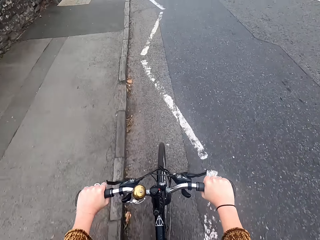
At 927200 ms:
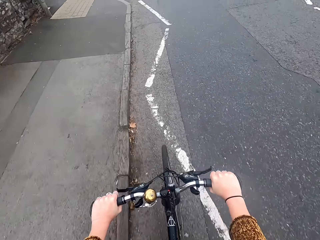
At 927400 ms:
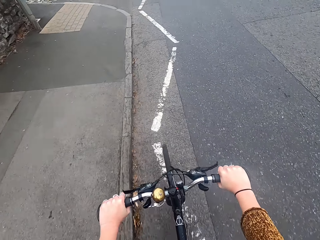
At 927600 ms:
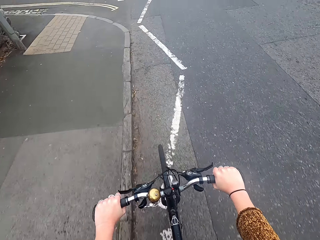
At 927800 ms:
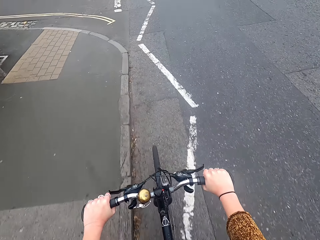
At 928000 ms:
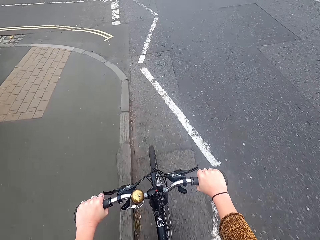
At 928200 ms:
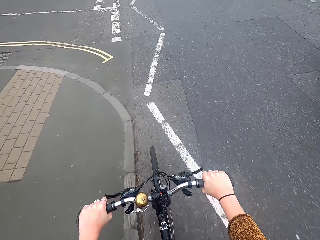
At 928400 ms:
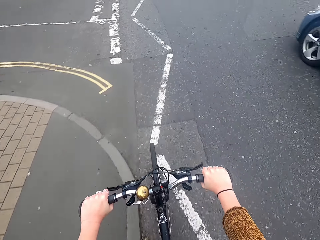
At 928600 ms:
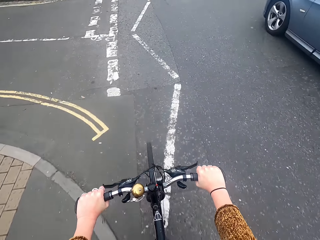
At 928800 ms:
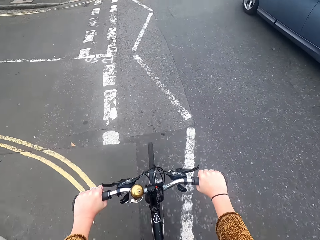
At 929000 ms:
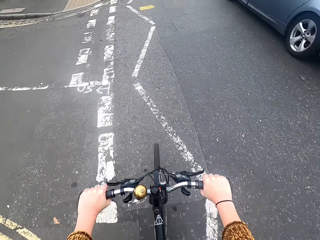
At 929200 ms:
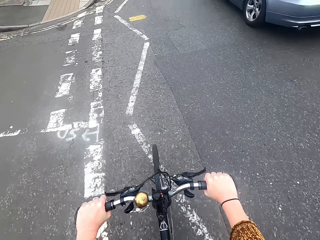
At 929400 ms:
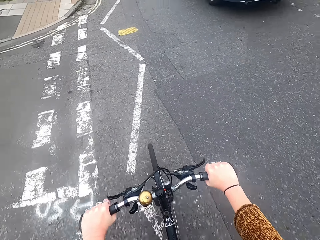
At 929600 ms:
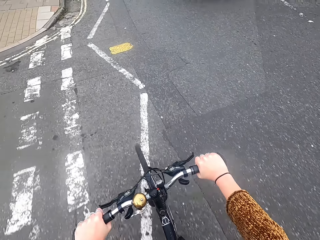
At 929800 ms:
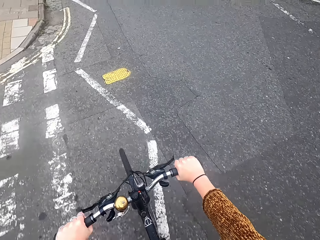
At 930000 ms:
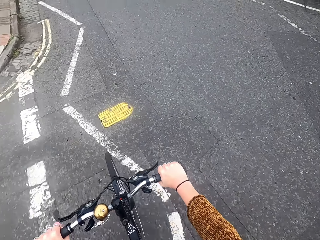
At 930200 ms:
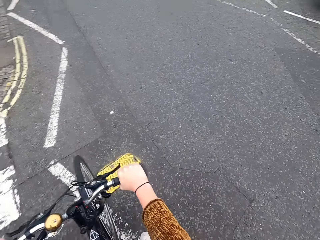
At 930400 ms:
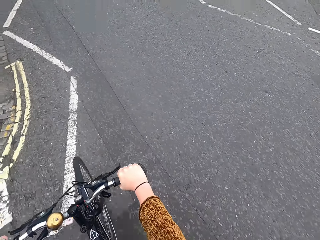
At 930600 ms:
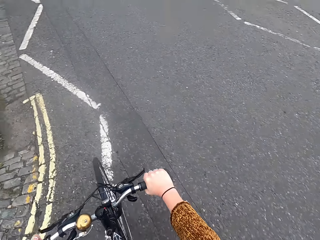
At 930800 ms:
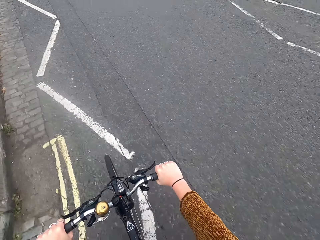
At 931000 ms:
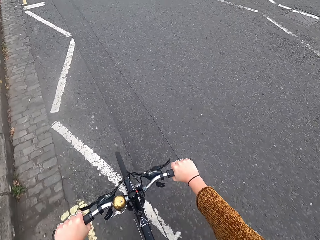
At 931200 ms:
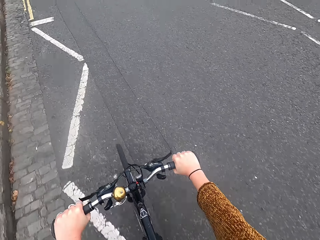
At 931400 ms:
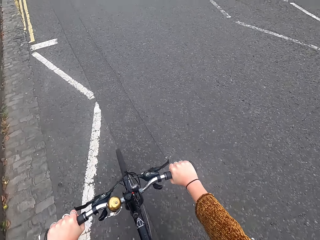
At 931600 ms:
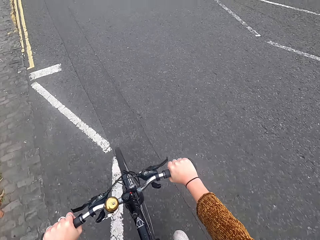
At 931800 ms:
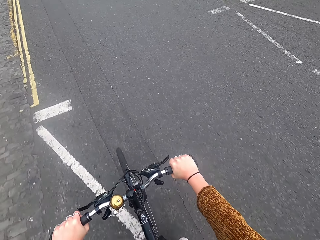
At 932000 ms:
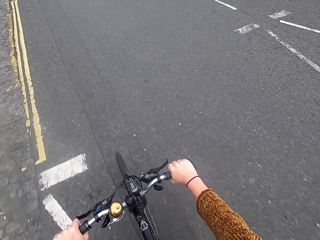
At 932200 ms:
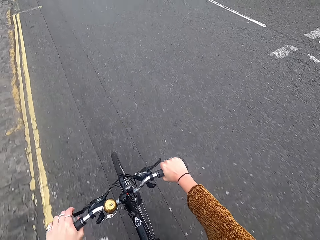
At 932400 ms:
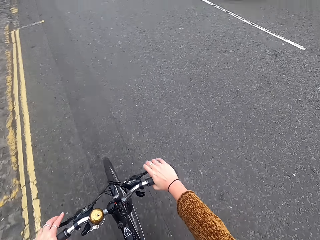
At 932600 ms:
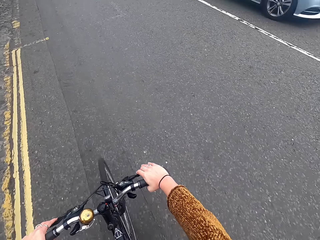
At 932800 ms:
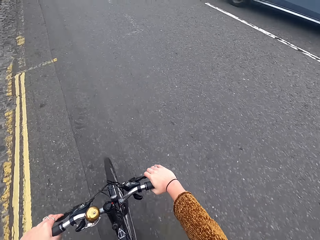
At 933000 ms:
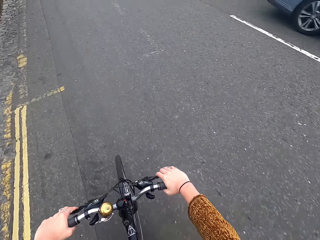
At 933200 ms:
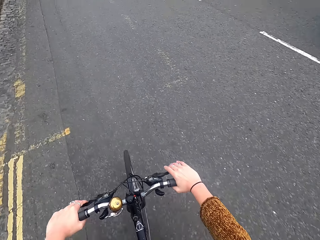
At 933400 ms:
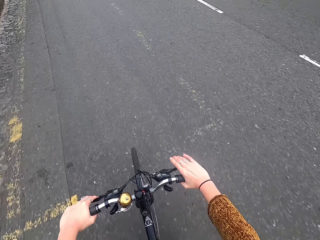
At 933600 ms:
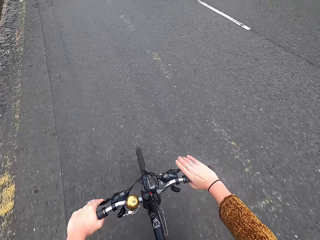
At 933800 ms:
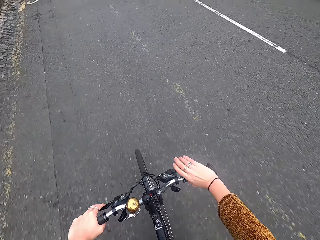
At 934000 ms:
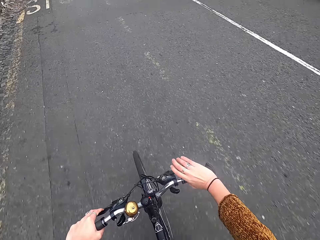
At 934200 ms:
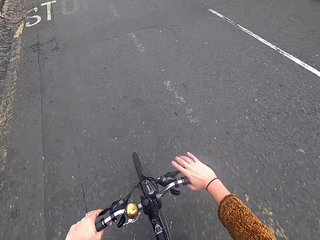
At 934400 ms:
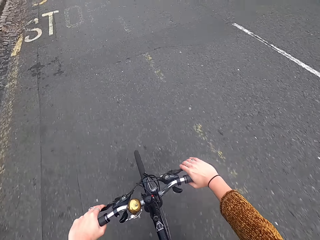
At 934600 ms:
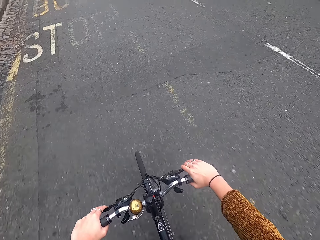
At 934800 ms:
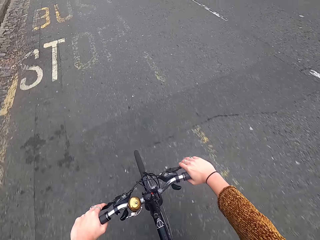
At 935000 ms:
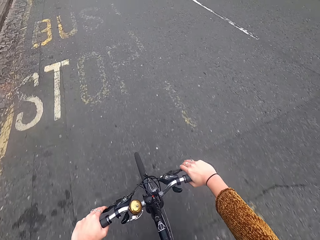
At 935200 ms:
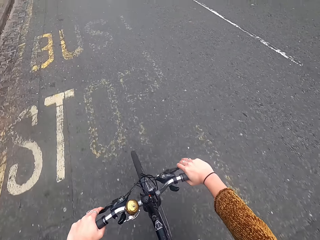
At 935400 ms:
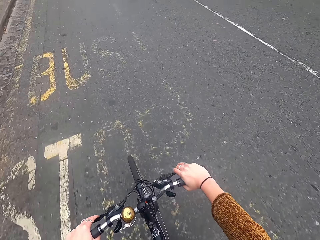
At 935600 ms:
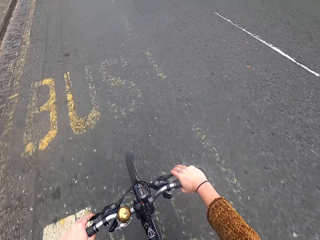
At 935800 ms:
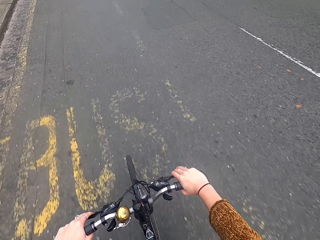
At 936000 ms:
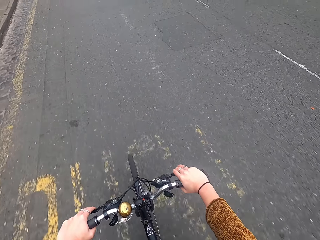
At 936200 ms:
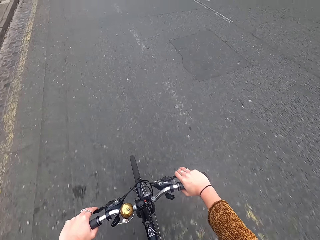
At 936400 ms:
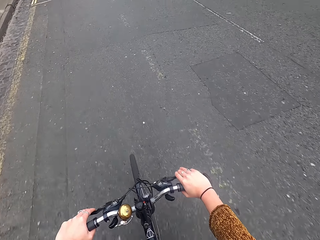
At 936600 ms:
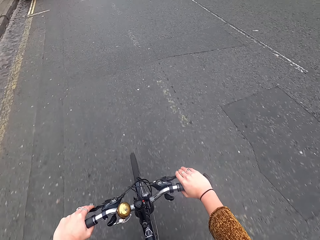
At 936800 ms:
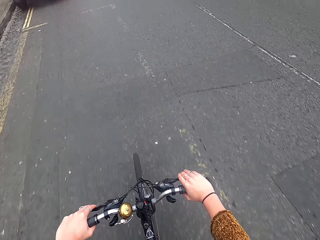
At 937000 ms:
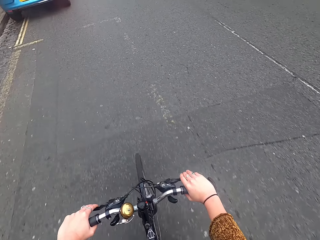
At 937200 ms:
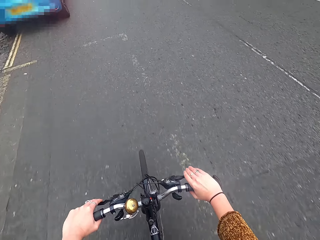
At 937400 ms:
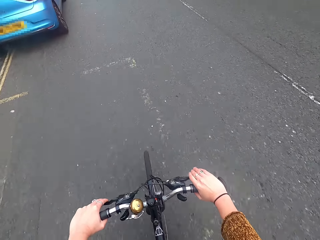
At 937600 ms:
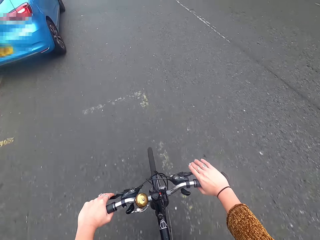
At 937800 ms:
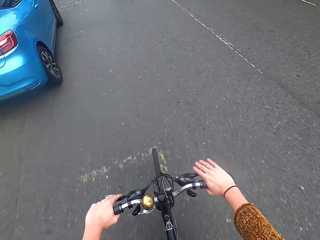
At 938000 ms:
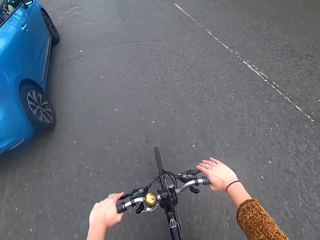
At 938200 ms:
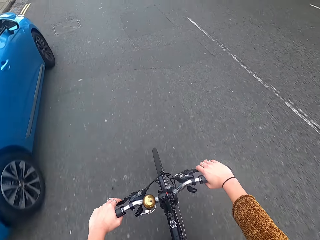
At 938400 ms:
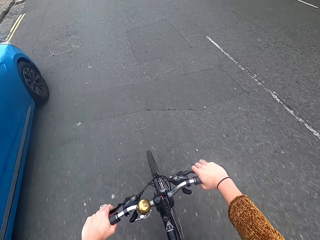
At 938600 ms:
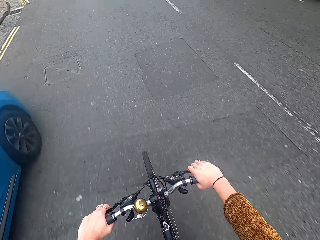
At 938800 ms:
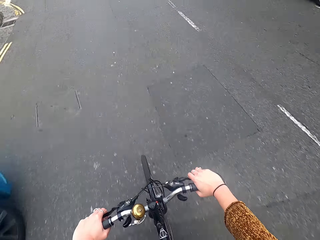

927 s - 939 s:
A blue car drives past the camera wearer. The camera wearer holds down the left brake of the bicycle with her left hand. She holds down the right brake of the bicycle with her right hand. A blue car drives past the camera wearer.

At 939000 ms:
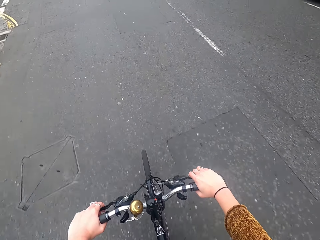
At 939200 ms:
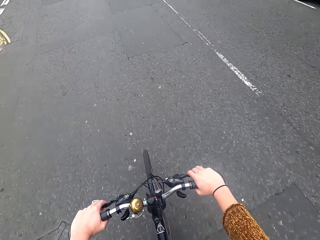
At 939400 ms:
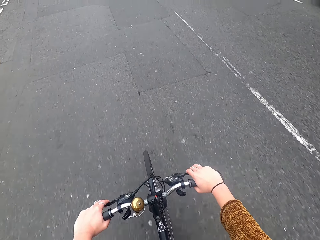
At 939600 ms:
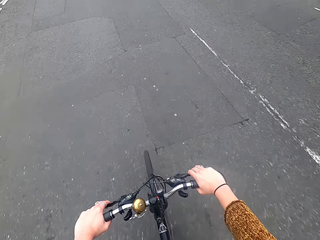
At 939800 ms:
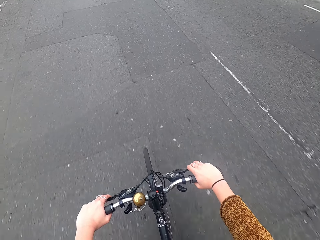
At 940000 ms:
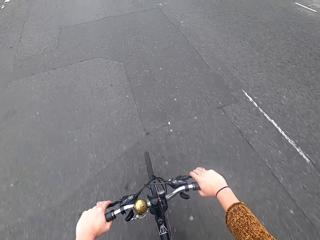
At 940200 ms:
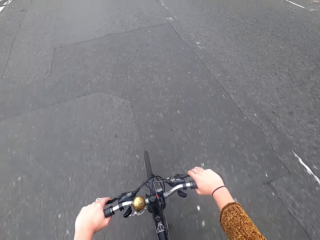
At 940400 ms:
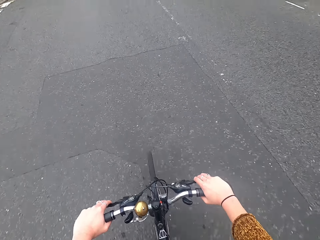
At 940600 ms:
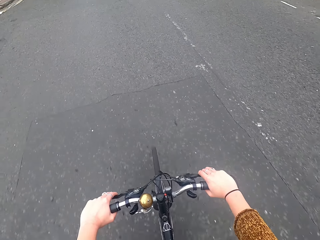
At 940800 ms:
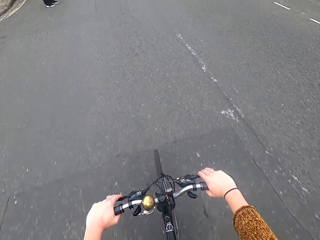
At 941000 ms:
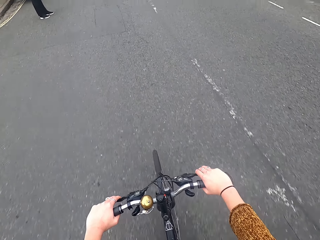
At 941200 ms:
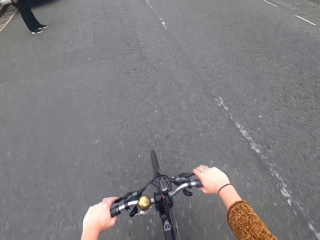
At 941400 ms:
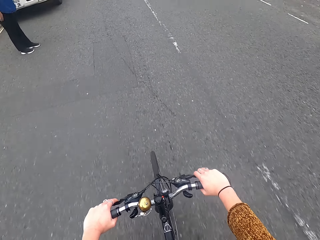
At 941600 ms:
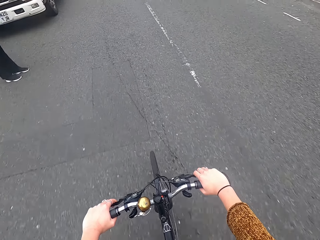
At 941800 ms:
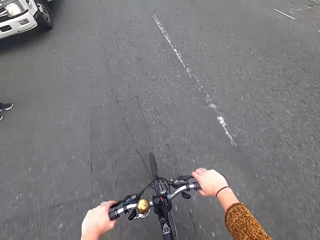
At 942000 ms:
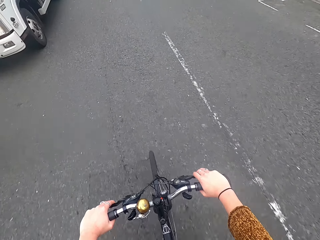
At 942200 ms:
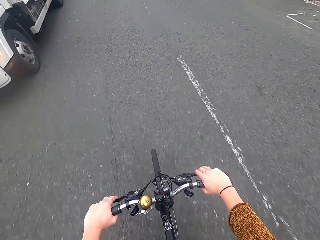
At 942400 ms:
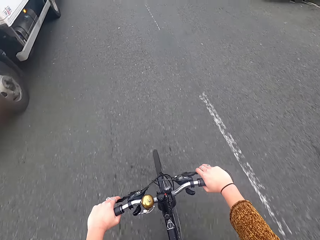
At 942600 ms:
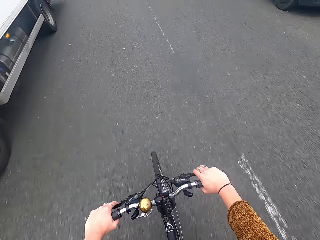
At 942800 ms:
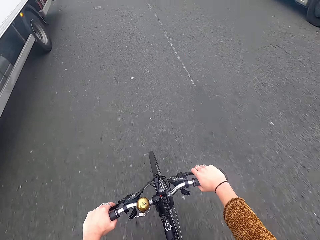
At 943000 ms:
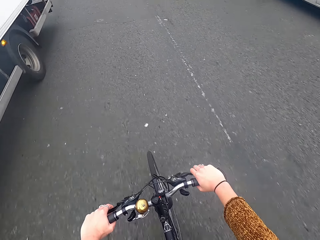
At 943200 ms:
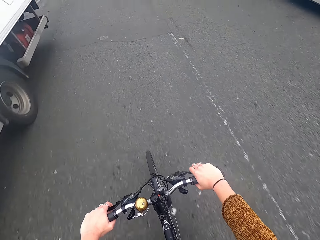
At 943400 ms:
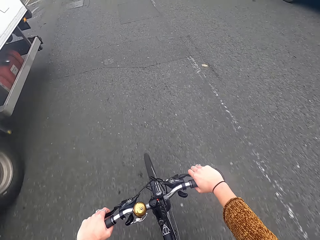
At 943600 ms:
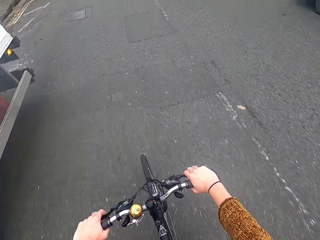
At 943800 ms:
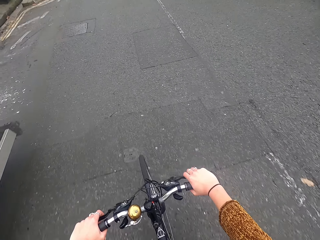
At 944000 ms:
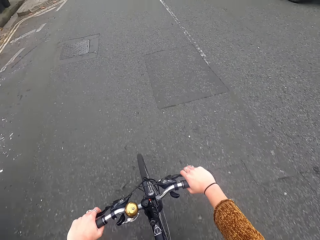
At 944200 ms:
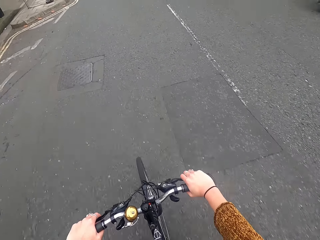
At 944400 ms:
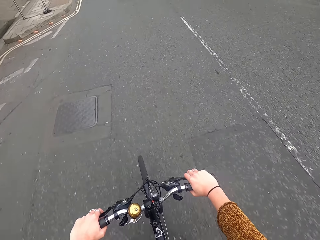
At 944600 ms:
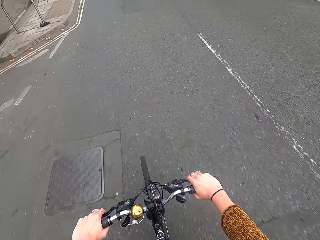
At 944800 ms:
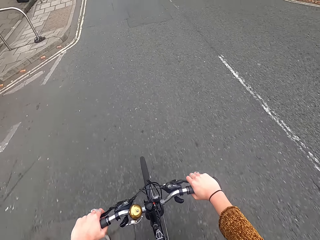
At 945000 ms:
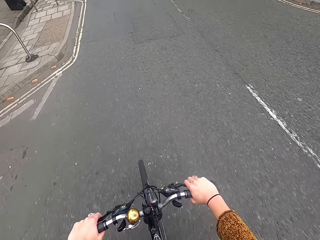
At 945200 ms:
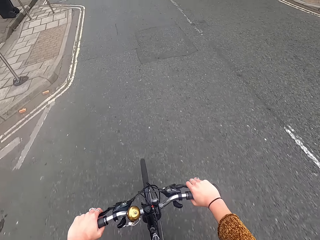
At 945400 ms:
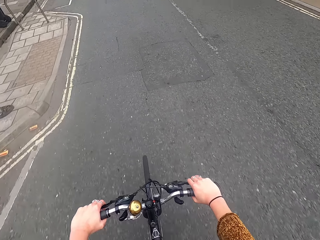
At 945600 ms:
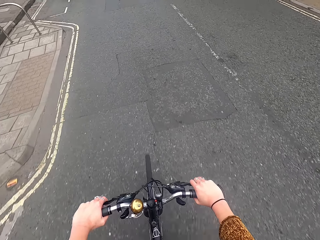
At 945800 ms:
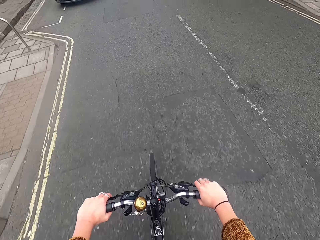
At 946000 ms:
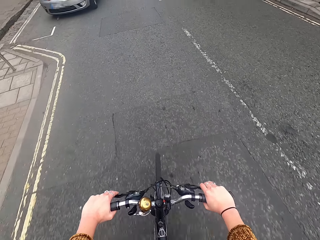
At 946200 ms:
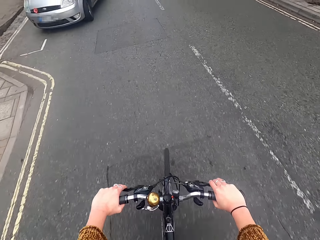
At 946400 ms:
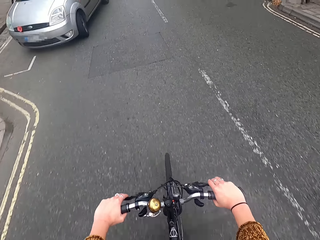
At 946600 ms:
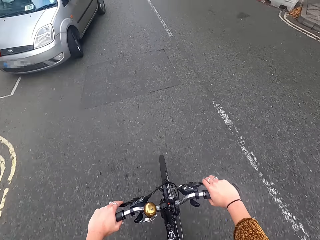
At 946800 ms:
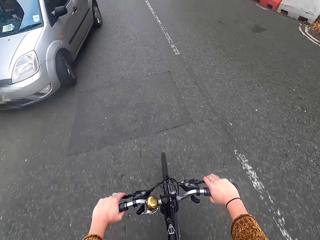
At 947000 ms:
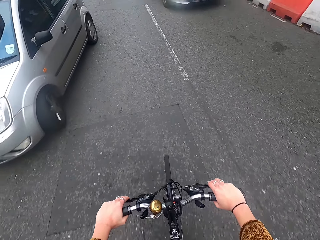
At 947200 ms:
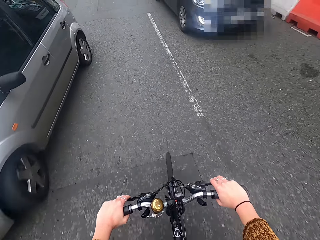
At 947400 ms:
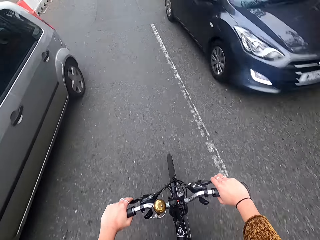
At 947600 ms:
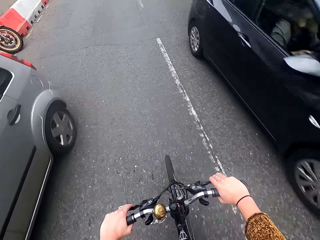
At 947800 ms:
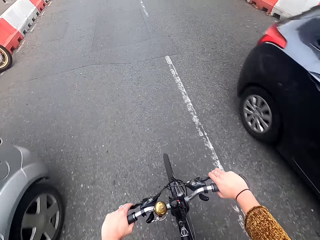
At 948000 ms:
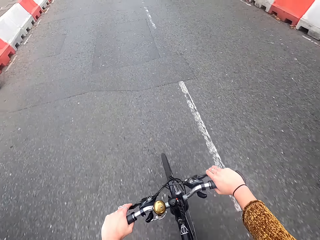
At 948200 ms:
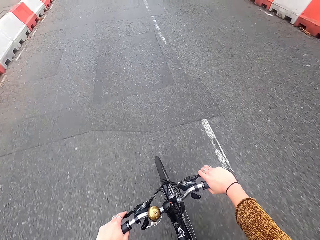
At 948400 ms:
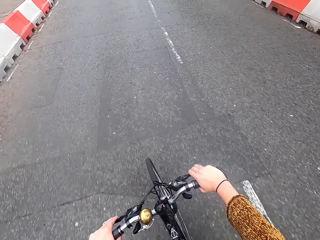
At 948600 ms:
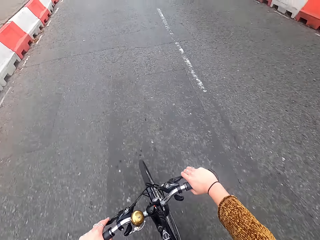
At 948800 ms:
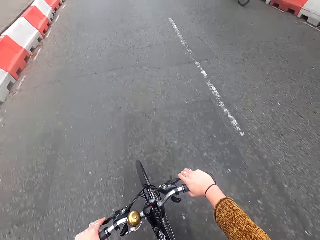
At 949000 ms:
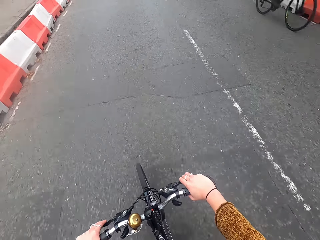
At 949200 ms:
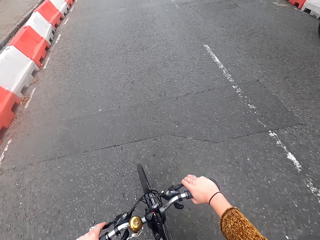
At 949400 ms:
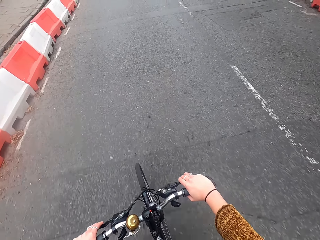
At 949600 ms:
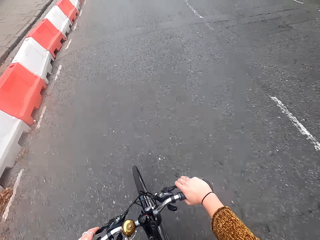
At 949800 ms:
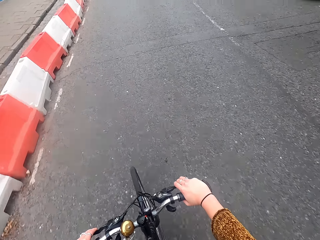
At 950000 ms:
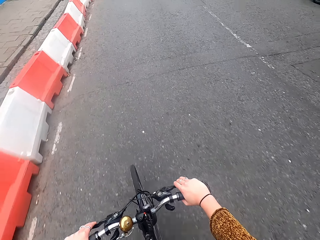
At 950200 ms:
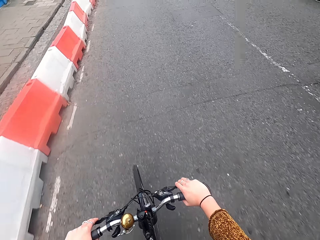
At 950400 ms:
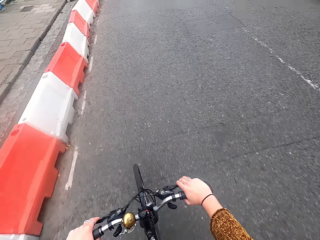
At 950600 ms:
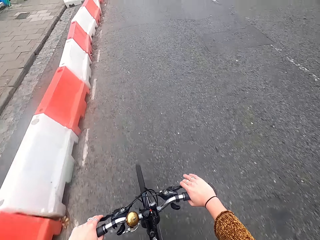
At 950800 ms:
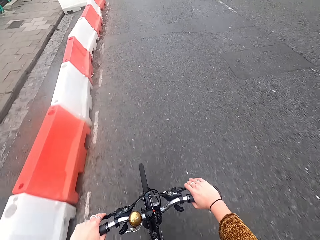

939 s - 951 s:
A black car drives past the camera wearer. A bicycle drives past the camera wearer.
